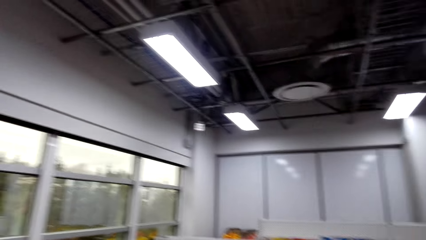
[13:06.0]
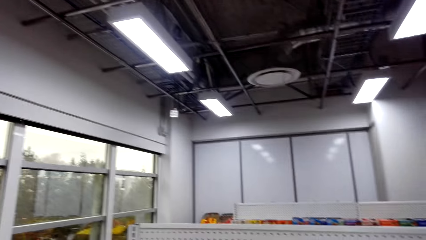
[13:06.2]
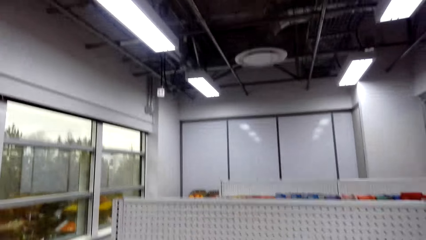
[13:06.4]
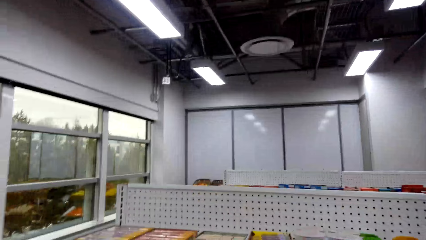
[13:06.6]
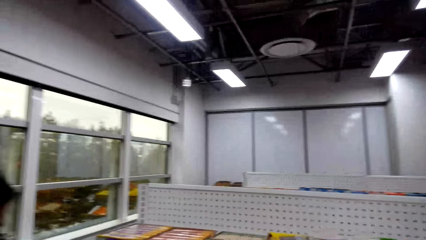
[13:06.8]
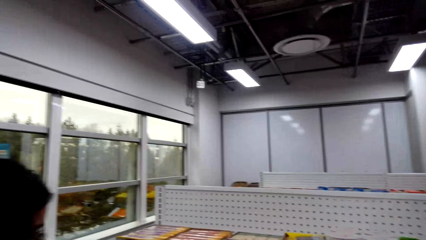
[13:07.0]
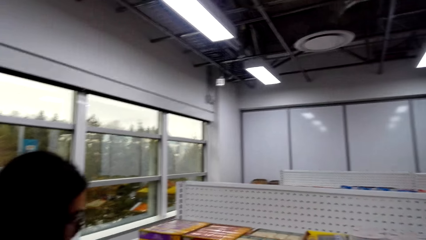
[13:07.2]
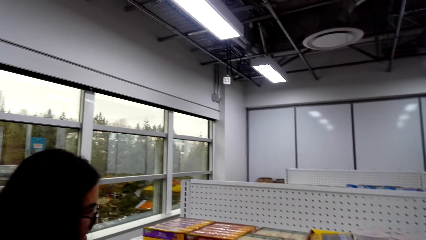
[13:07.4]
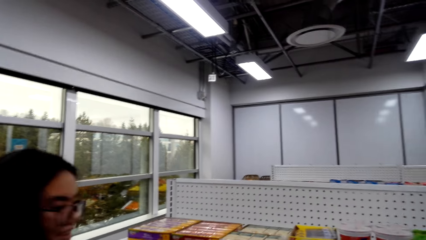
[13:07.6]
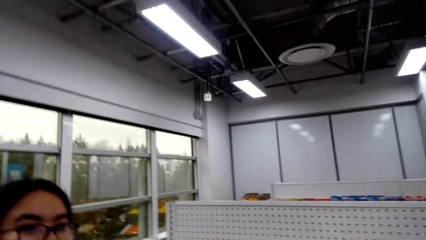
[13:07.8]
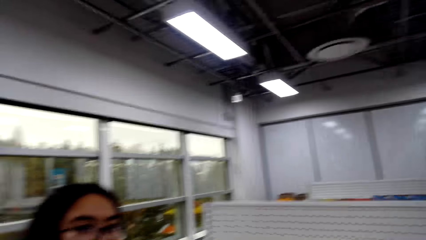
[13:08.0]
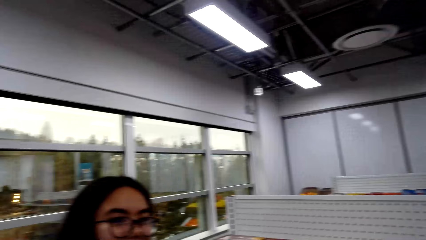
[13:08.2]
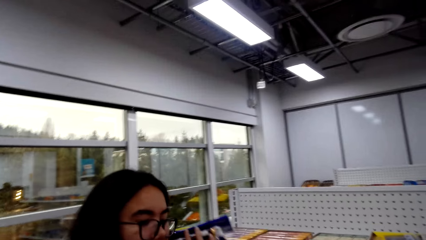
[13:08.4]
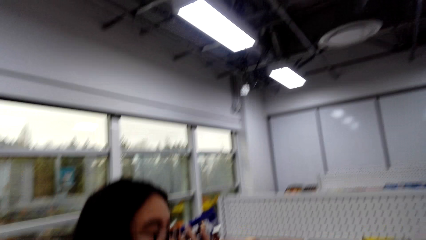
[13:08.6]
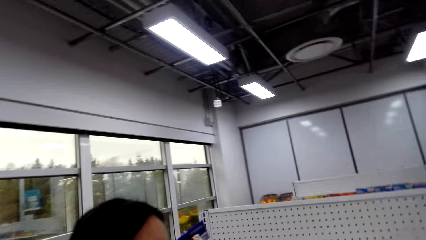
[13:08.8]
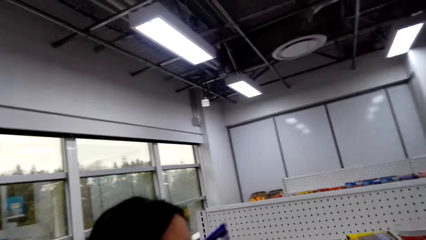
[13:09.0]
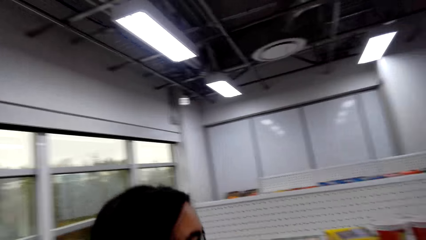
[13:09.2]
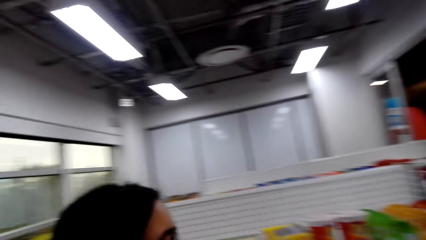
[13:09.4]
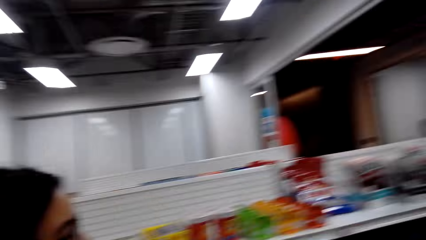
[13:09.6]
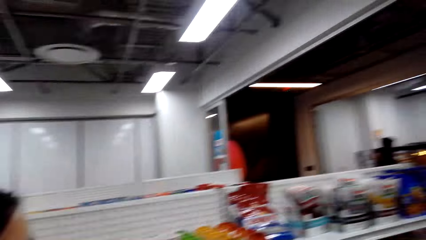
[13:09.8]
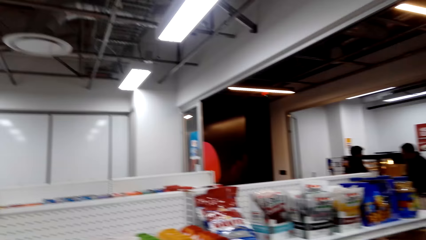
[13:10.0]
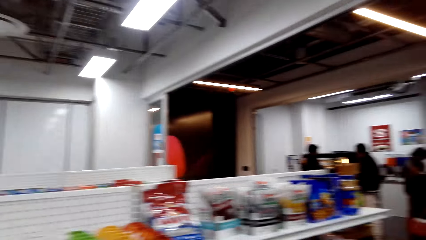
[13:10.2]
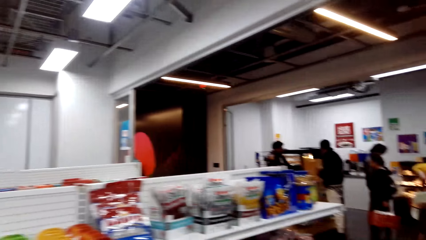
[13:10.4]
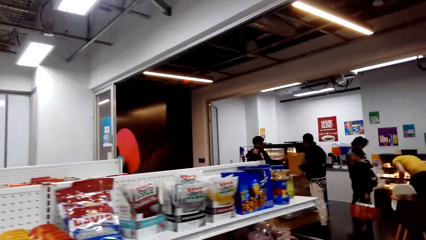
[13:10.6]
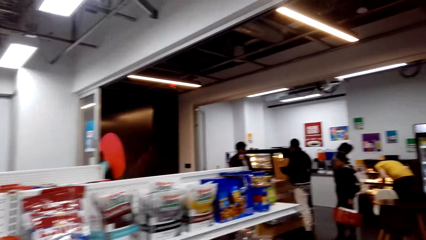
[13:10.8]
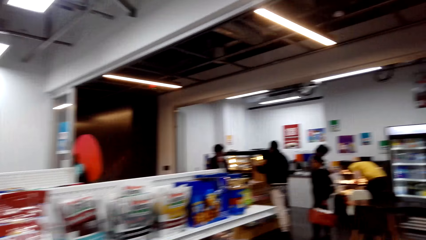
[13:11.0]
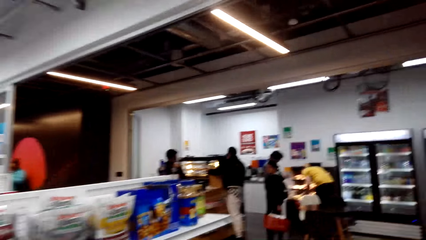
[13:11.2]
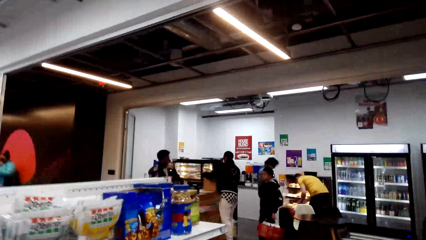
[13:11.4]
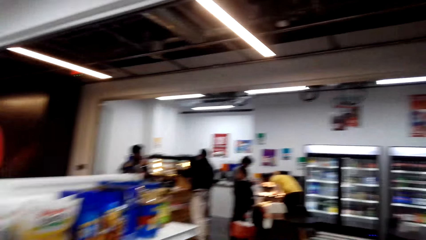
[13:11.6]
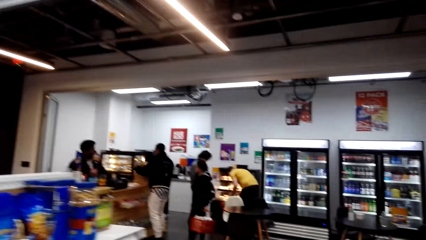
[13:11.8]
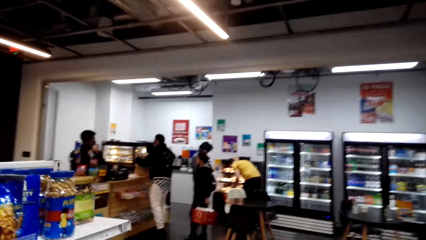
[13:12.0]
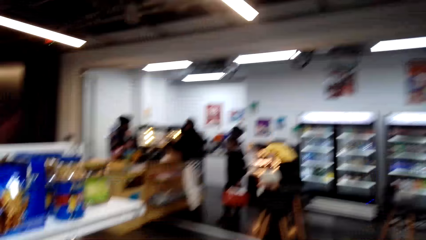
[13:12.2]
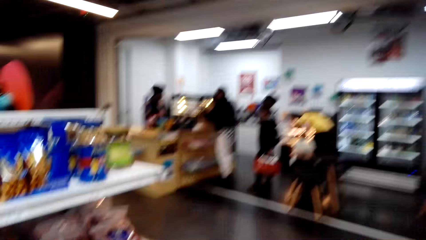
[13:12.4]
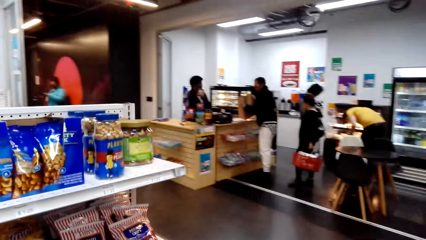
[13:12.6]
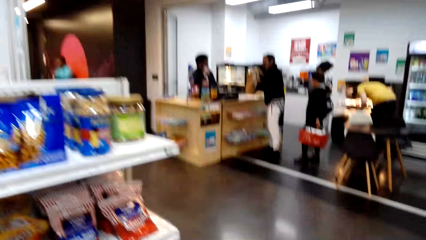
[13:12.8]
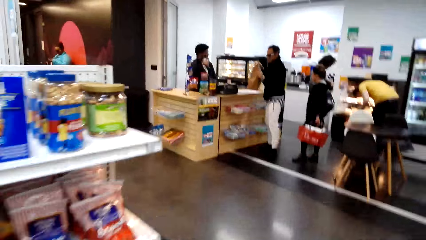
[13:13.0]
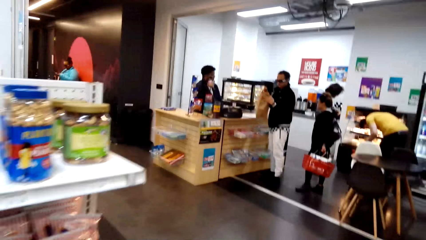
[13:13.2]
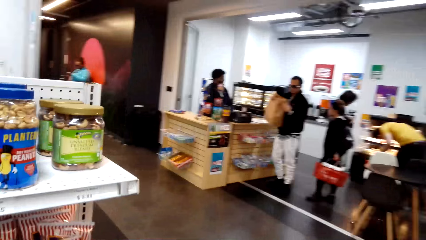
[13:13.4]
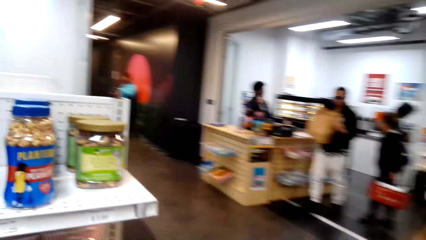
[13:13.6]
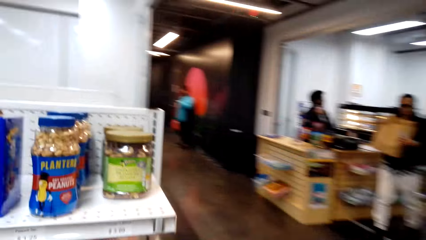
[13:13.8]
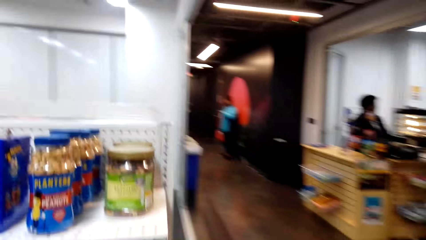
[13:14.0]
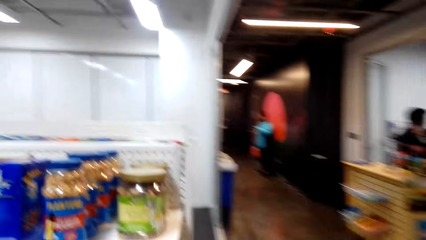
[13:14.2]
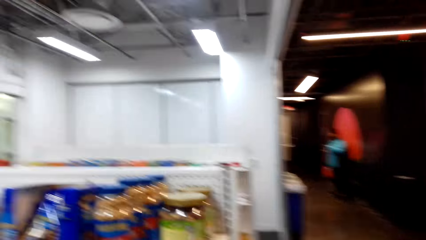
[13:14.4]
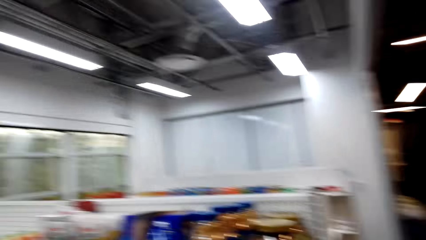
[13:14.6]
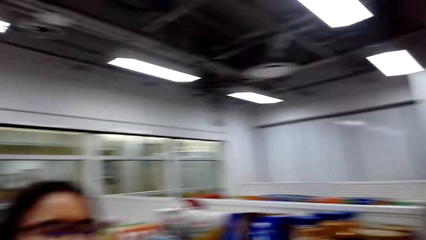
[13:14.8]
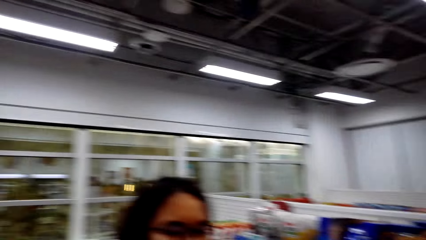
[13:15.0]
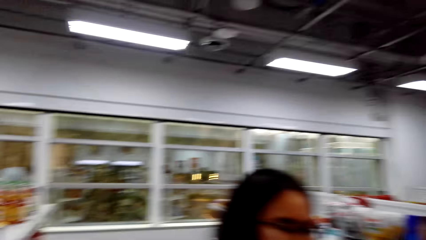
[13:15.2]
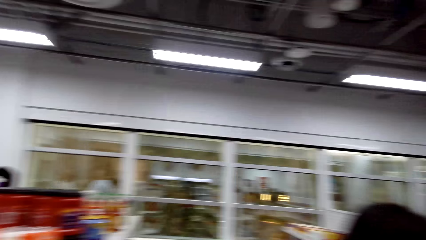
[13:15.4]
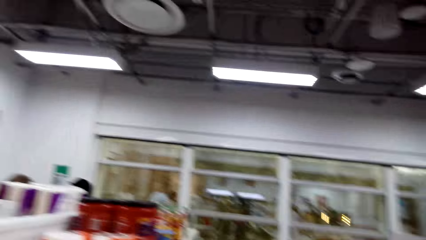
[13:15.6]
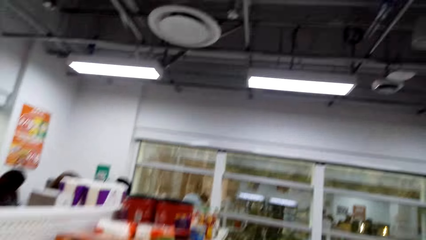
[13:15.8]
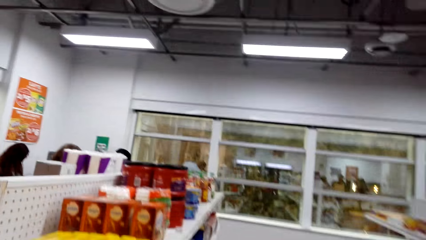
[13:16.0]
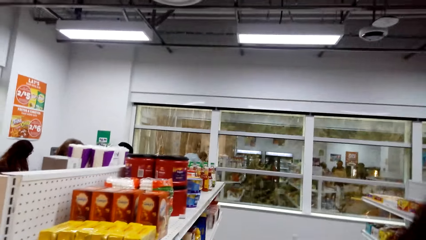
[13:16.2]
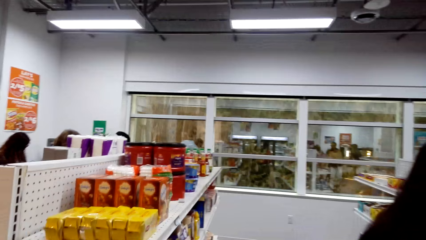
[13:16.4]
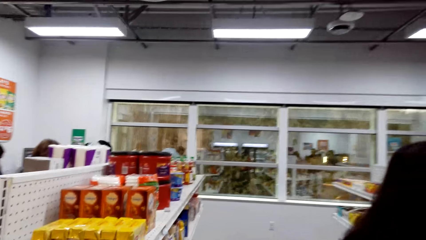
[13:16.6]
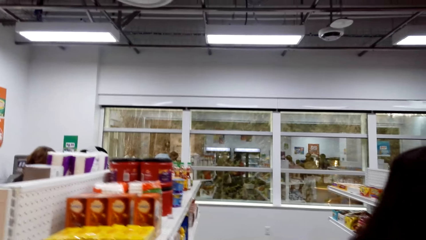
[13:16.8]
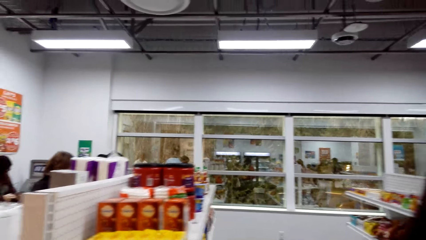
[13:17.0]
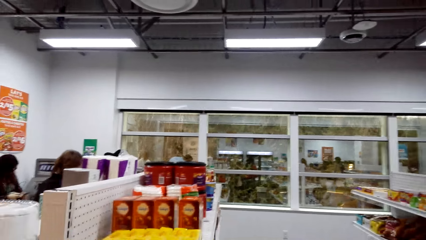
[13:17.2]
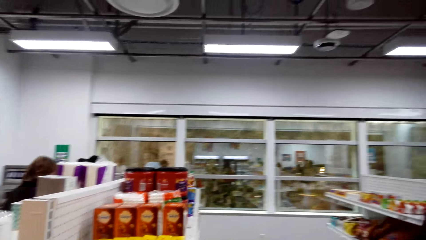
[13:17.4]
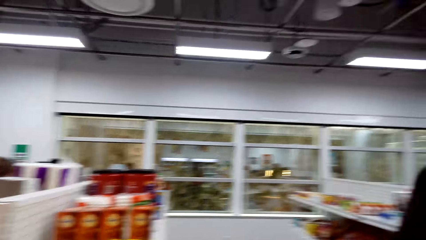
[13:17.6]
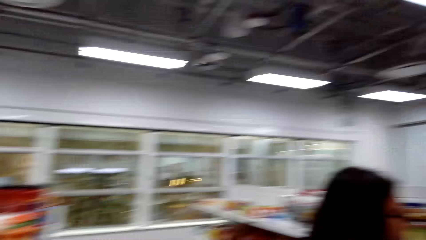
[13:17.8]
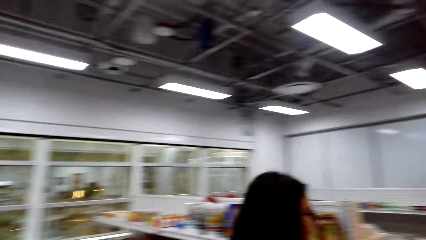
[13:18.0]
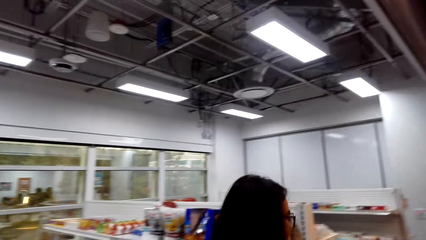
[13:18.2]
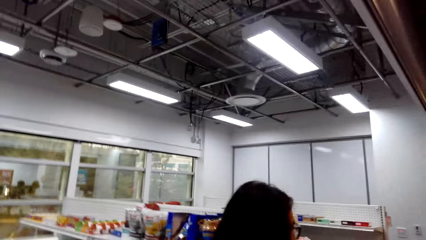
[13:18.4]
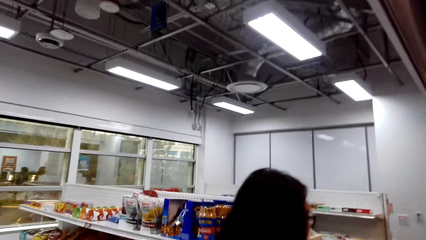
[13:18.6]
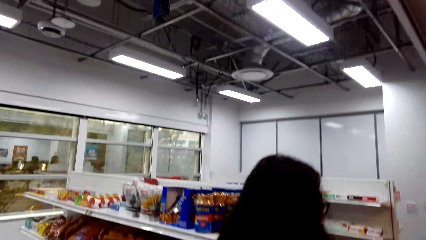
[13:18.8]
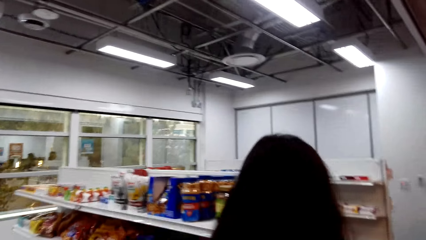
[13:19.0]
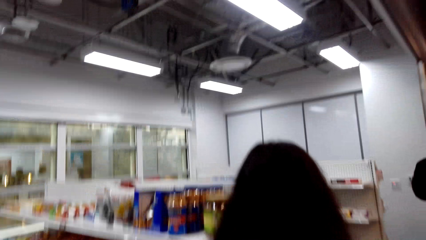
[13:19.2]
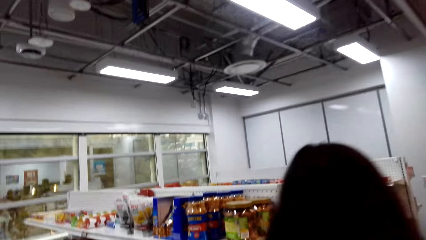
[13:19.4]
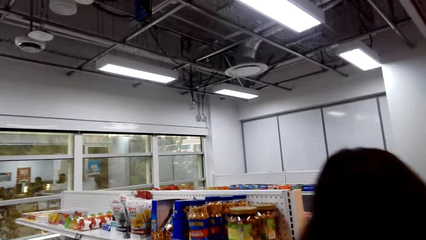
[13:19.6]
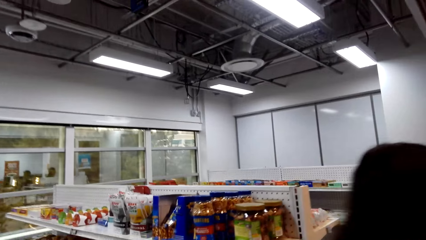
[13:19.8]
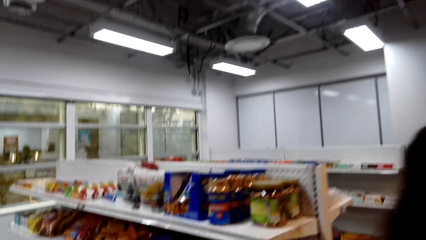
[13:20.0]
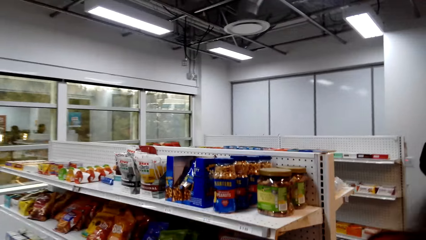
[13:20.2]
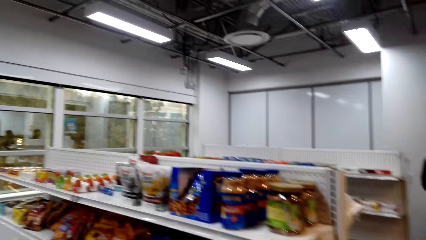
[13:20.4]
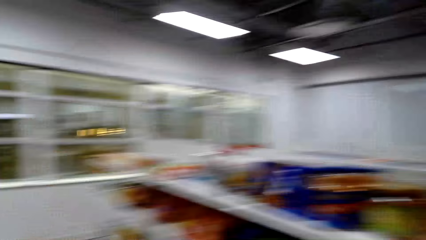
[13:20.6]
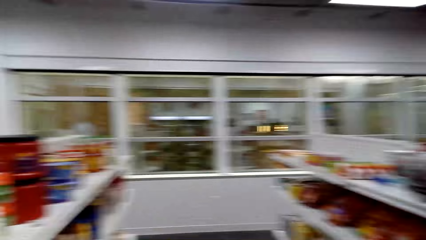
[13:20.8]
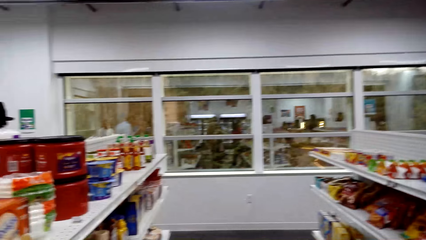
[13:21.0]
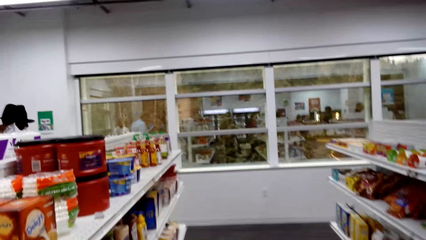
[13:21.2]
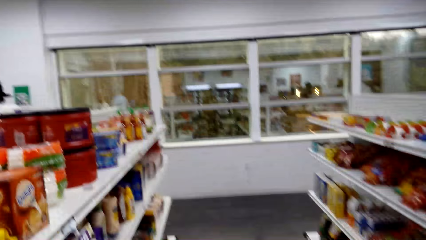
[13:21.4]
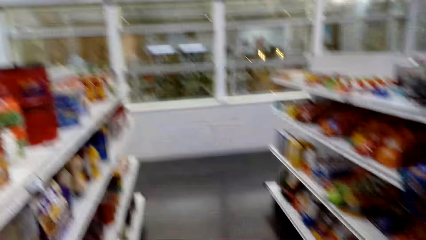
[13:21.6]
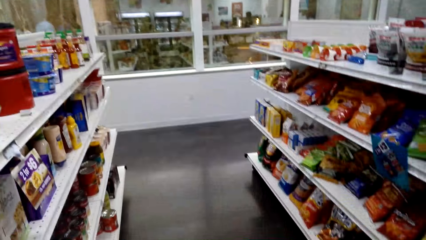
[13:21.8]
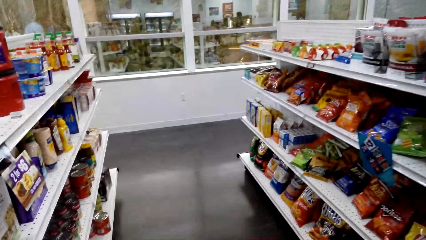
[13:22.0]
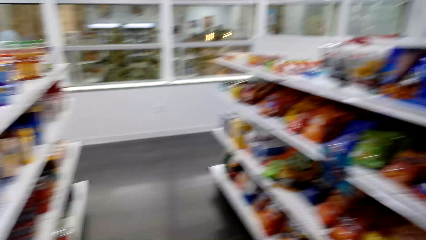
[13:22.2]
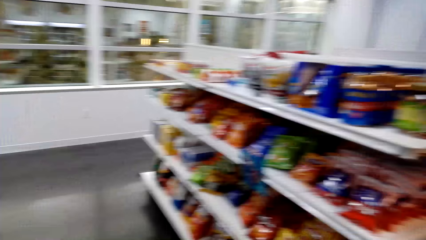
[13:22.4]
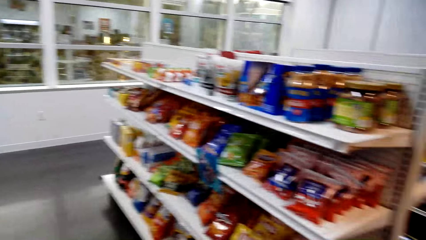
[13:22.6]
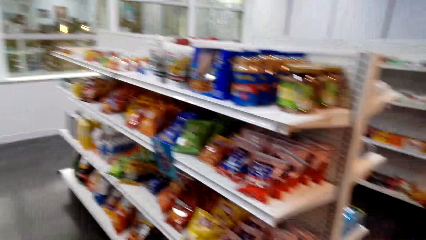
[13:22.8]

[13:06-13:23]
The camera wearer talks. A person talks. The camera wearer talks while walking.
